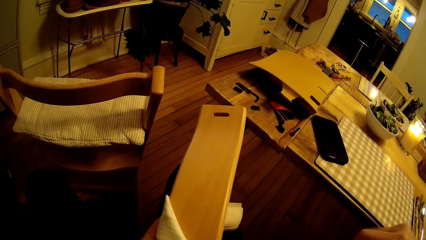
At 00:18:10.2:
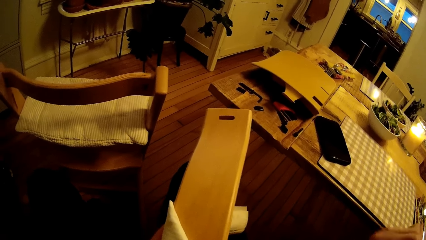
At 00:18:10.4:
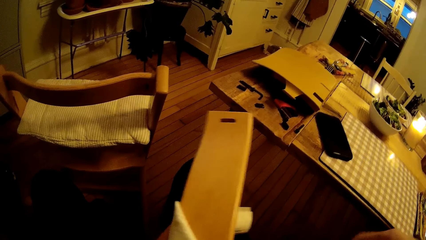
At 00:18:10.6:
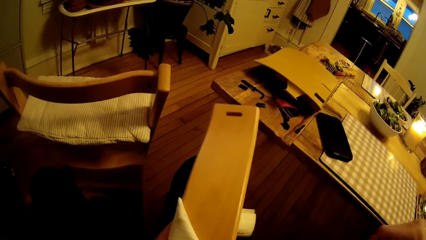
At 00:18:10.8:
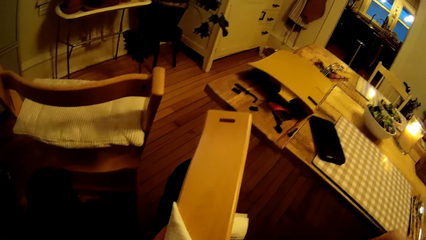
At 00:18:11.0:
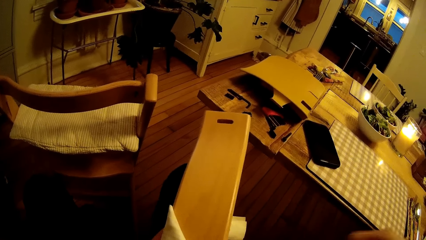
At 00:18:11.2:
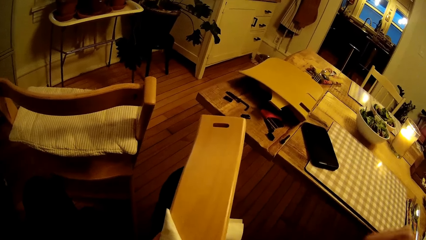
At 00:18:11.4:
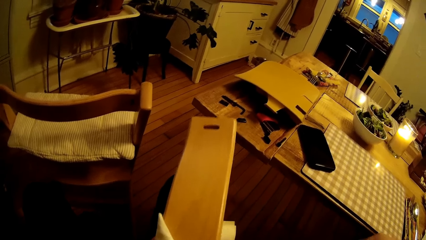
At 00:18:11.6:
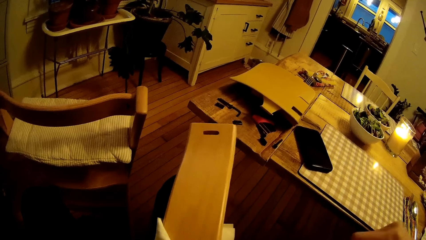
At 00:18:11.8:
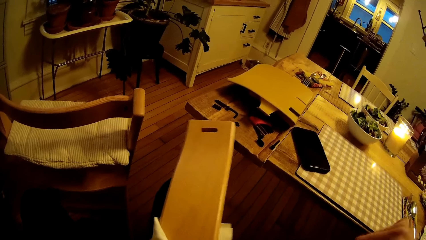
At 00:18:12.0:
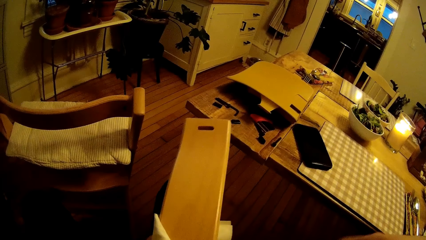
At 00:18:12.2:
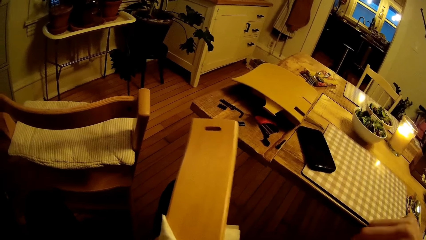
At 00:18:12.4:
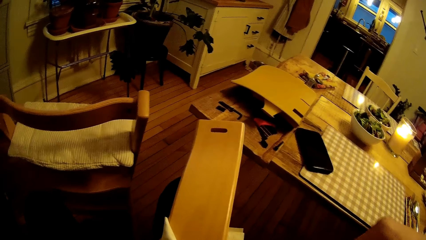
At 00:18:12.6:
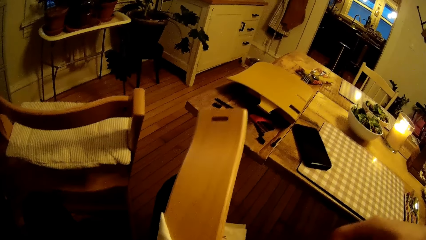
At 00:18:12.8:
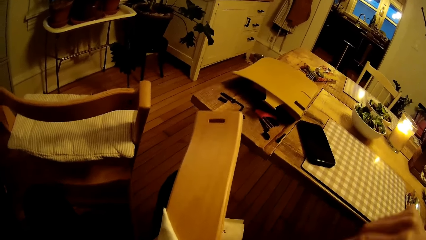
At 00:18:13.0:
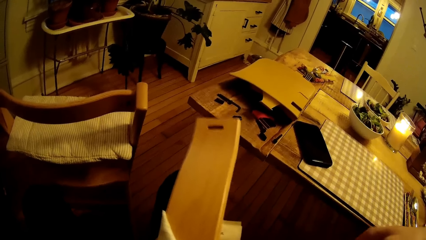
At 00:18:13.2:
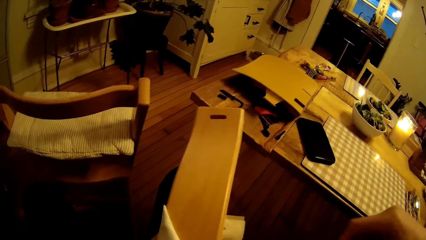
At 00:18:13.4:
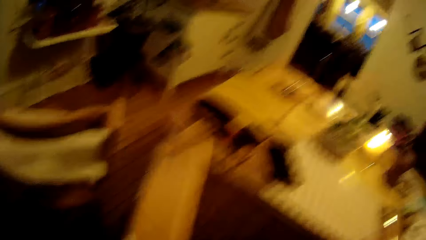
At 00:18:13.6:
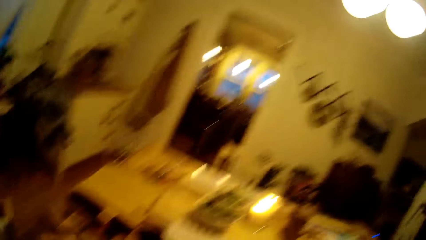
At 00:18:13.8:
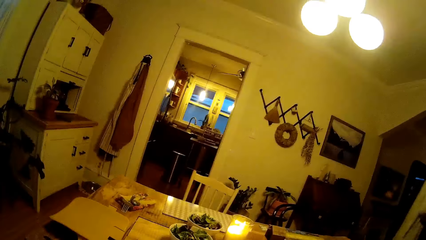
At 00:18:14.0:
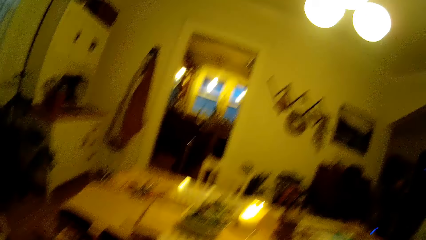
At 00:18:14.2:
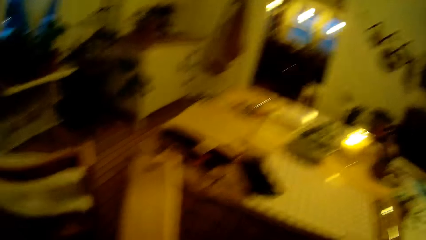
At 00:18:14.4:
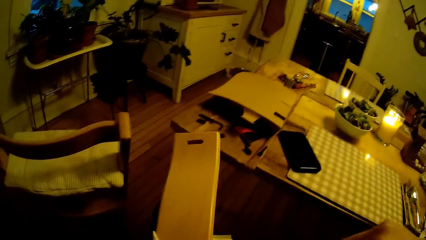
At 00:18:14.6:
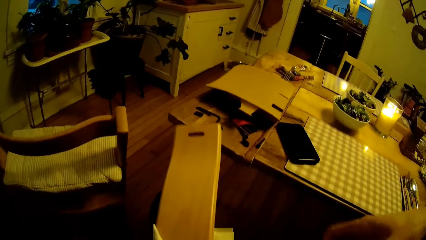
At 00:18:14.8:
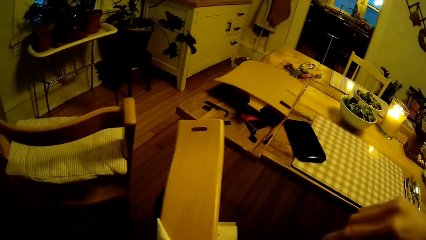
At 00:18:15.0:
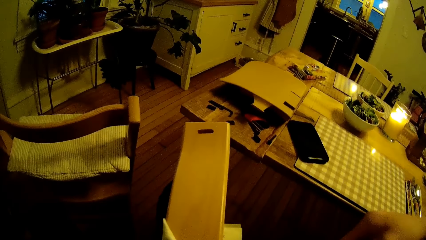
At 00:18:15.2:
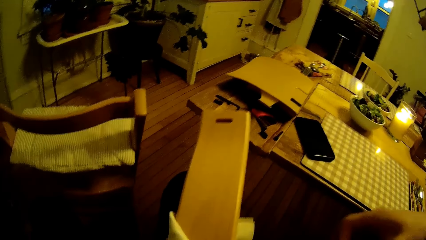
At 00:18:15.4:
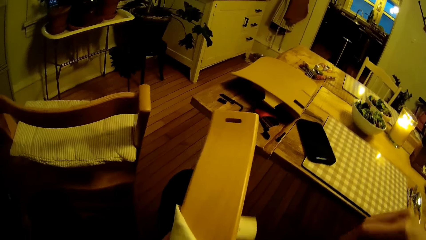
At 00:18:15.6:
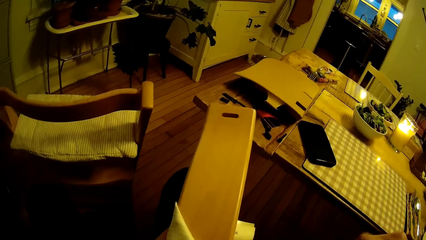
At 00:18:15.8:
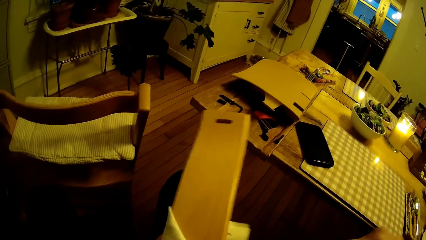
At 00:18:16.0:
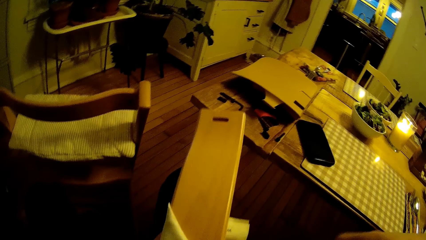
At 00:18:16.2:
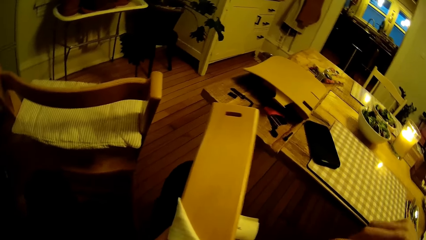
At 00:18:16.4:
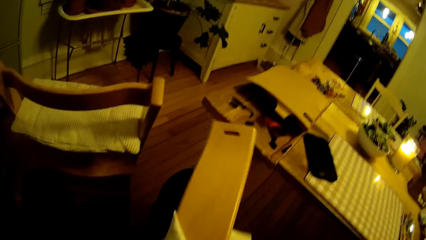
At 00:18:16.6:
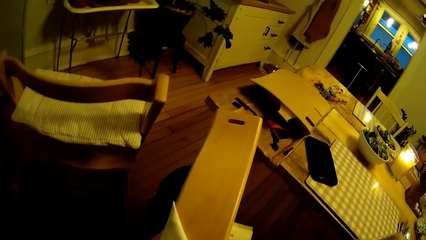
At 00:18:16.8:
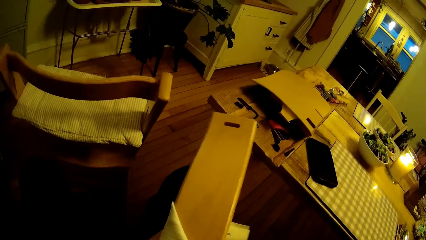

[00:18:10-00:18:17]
The camera wearer works on the wood while interacting with a lady.

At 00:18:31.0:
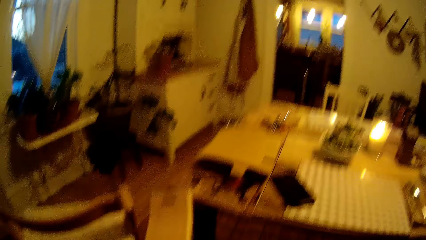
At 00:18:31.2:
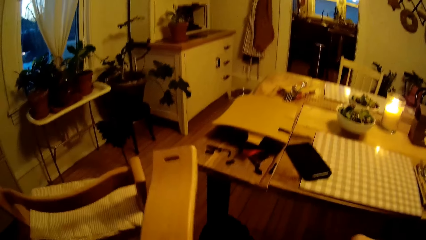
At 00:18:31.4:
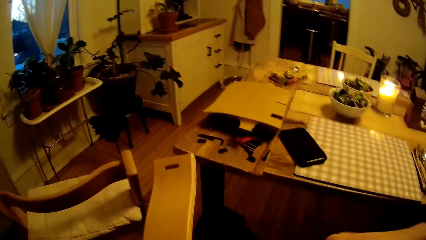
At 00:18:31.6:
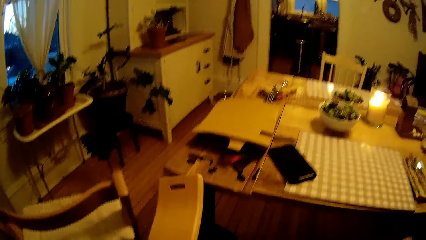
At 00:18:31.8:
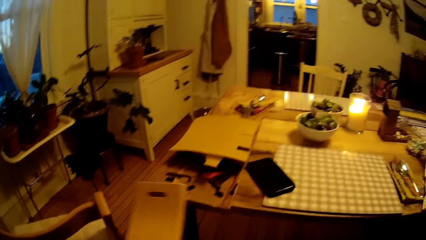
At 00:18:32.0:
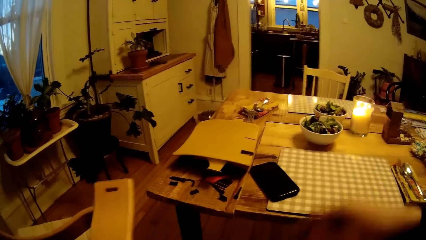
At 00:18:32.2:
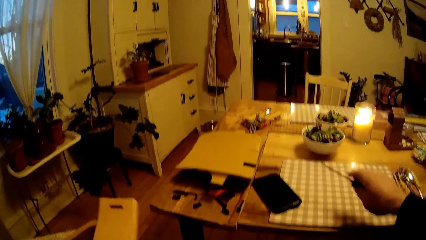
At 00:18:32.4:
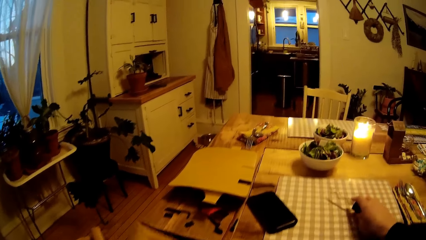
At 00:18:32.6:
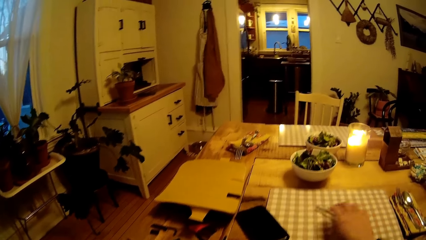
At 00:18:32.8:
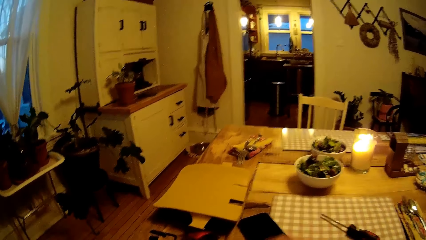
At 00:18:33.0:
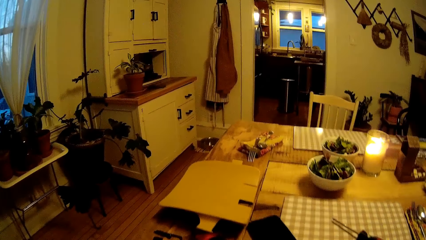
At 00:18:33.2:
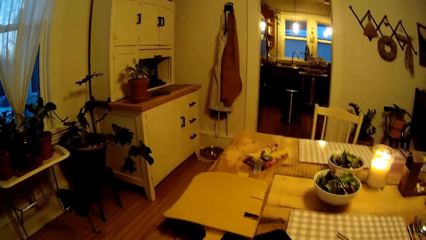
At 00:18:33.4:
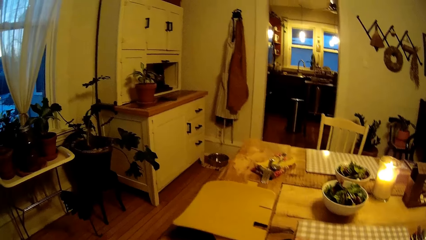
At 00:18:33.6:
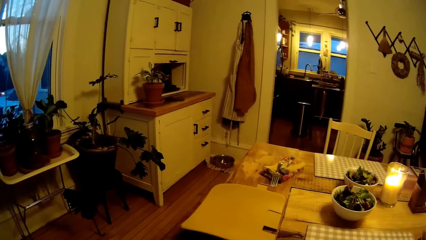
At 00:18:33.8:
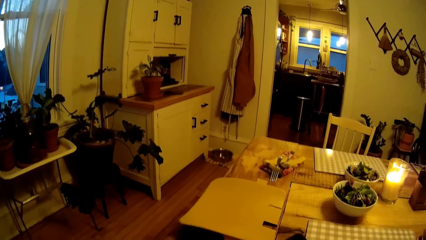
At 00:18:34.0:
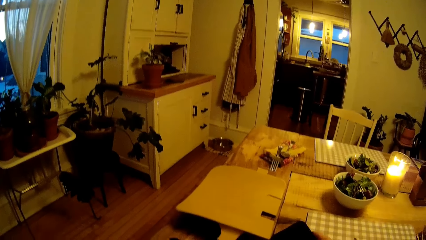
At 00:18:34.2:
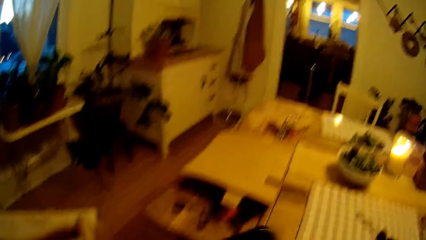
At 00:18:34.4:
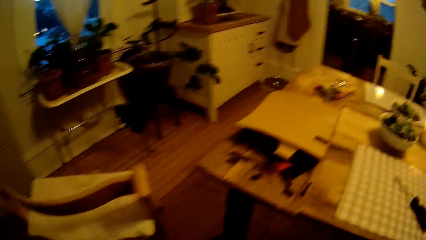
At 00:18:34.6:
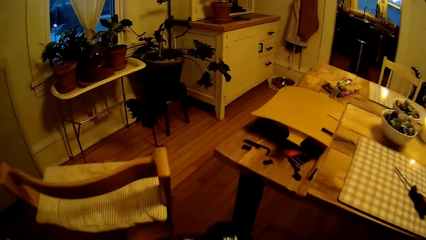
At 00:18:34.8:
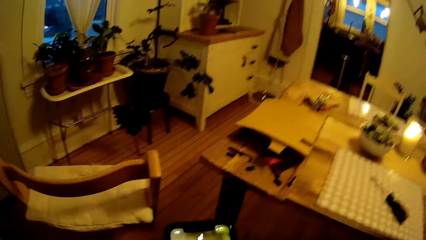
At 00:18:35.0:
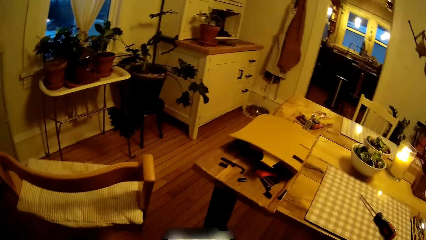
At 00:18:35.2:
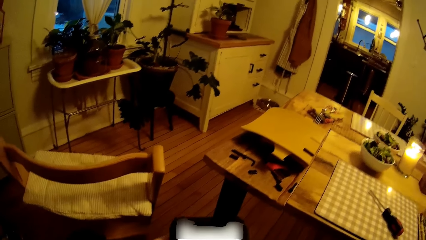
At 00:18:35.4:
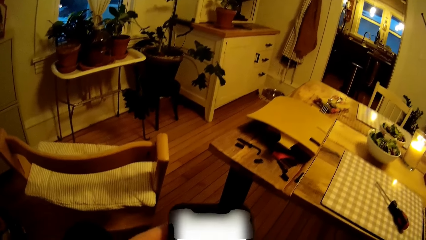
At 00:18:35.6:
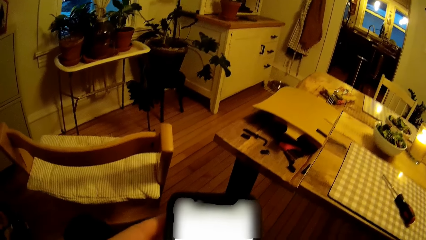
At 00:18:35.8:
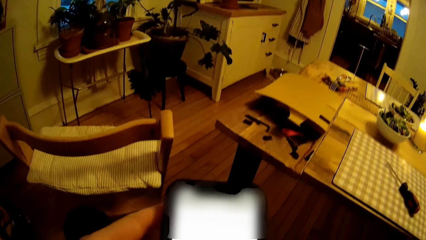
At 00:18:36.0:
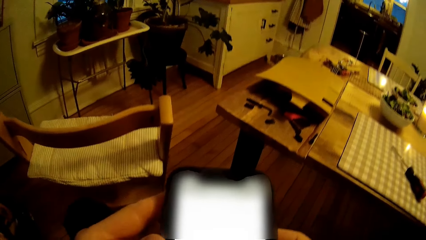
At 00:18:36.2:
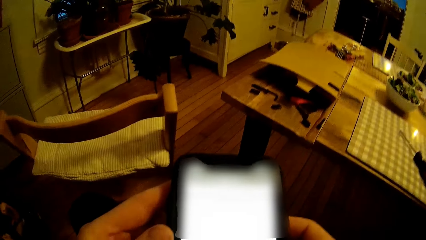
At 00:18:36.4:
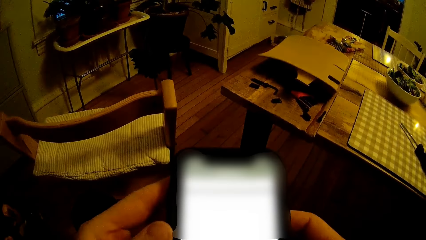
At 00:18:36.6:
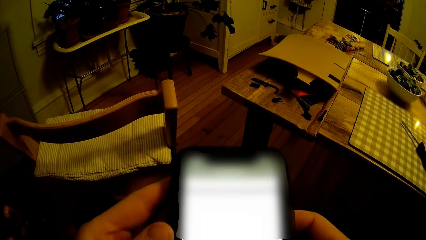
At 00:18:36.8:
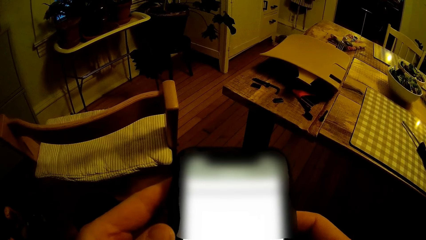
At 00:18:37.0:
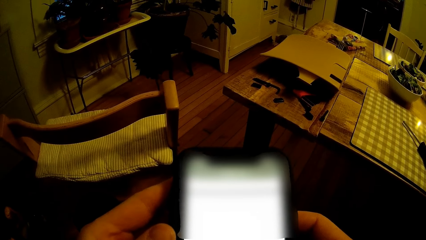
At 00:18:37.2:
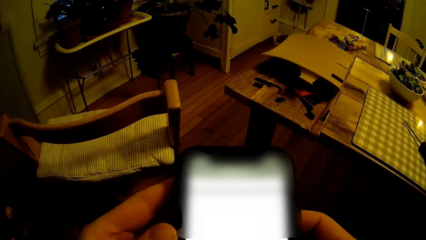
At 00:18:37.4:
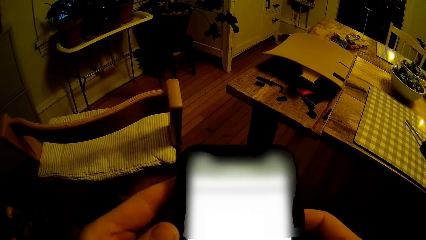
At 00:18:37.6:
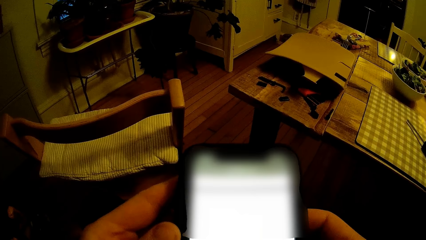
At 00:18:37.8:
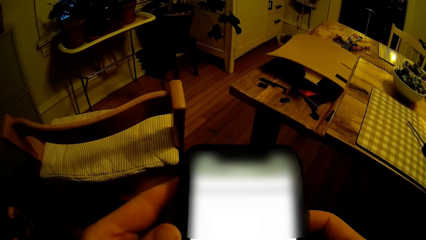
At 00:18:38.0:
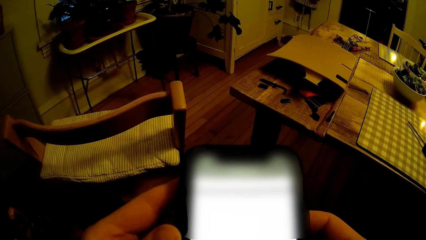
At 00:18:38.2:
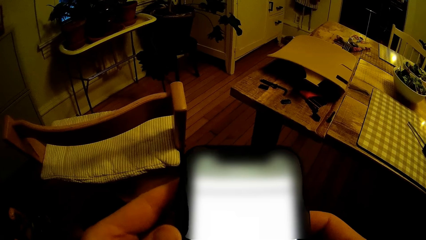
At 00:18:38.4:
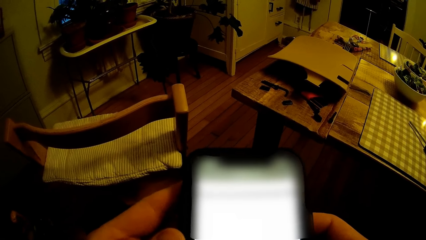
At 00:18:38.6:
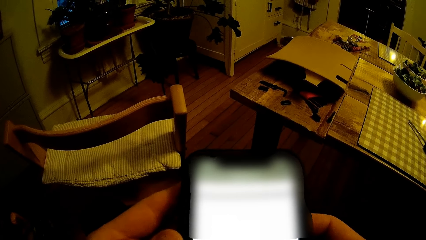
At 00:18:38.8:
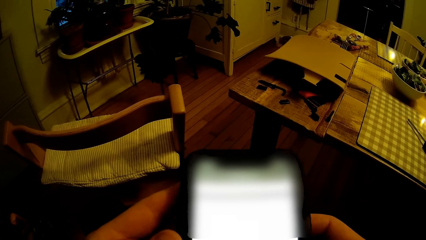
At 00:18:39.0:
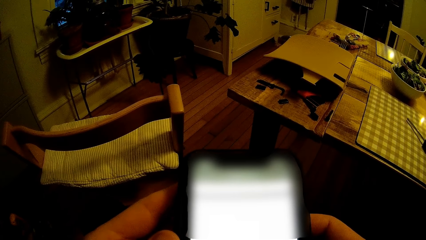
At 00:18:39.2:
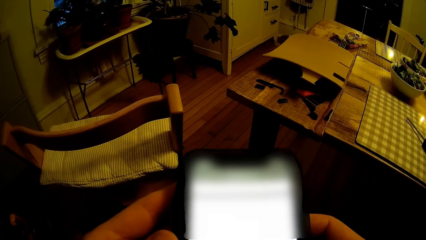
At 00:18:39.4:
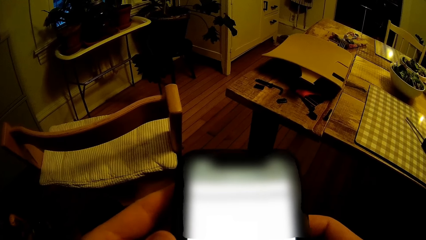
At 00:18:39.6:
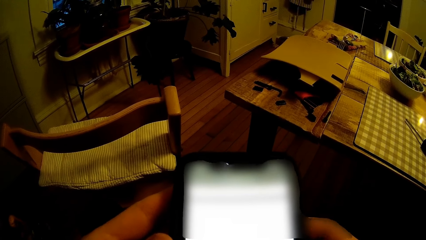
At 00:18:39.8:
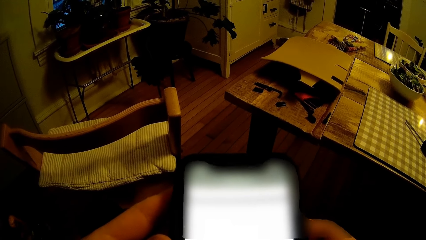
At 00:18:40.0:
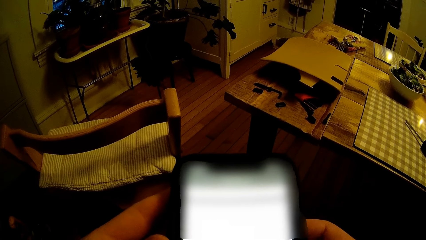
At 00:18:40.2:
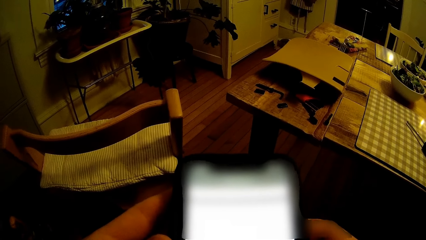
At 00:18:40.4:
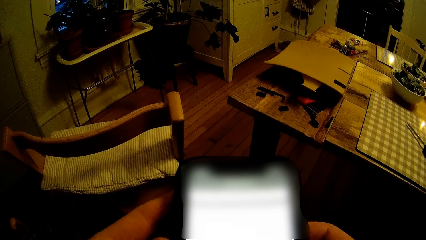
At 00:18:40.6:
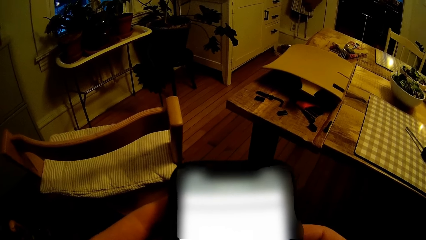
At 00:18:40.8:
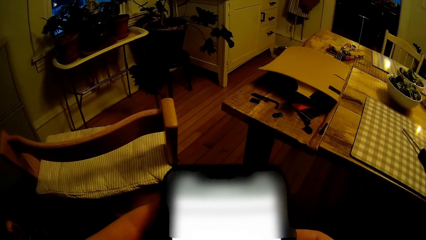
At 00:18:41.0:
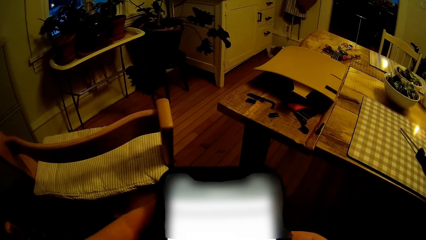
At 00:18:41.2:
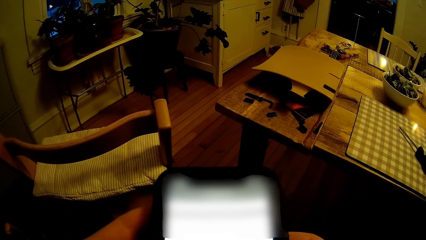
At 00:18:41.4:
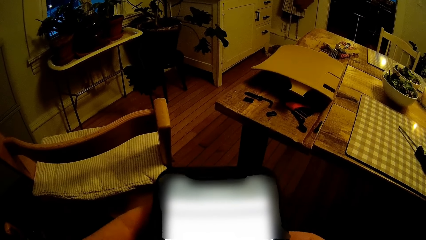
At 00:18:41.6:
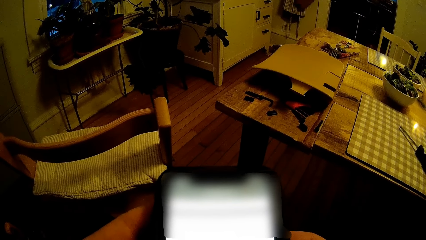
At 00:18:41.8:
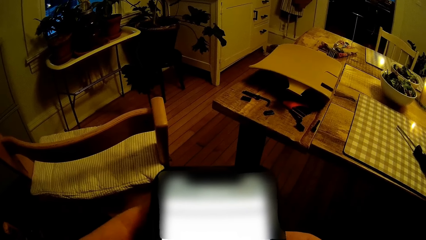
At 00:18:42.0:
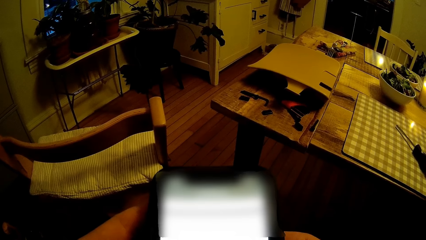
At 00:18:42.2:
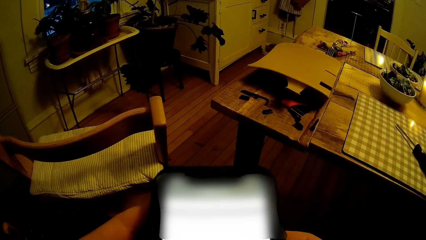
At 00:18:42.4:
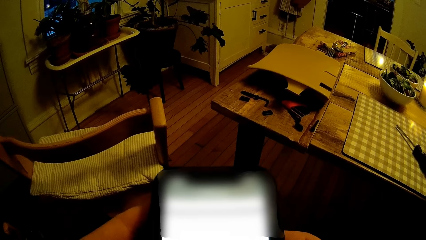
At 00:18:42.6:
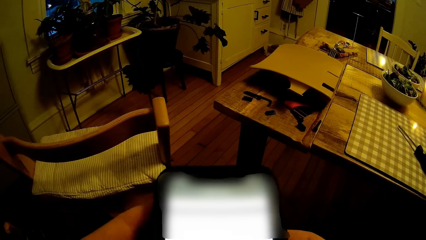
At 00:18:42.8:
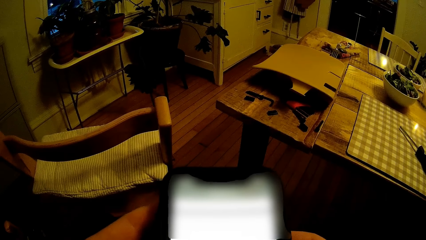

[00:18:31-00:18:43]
The camera wearer drops the screwdriver on the table. He picks up the cellphone on the table with his right hand. He operates the cellphone.
